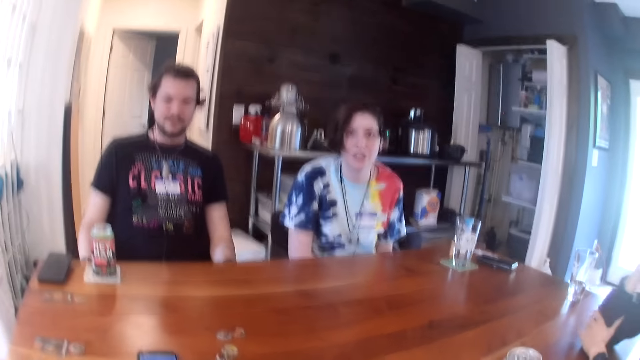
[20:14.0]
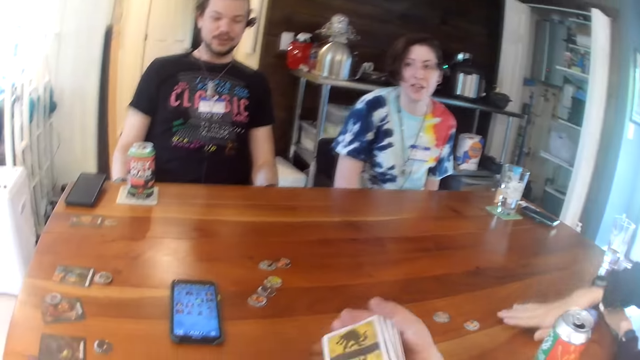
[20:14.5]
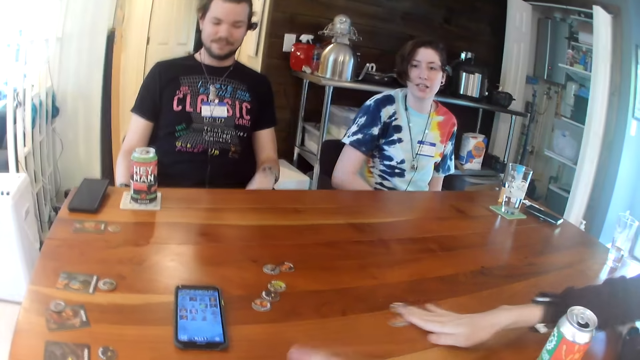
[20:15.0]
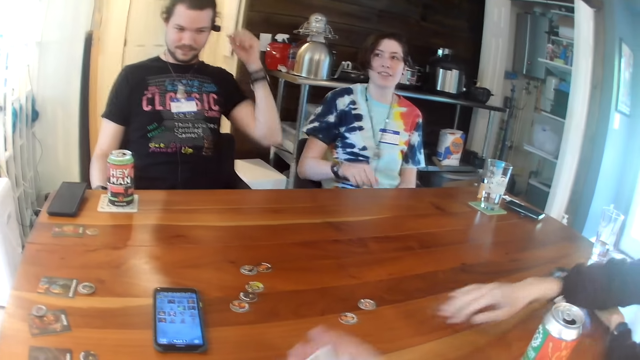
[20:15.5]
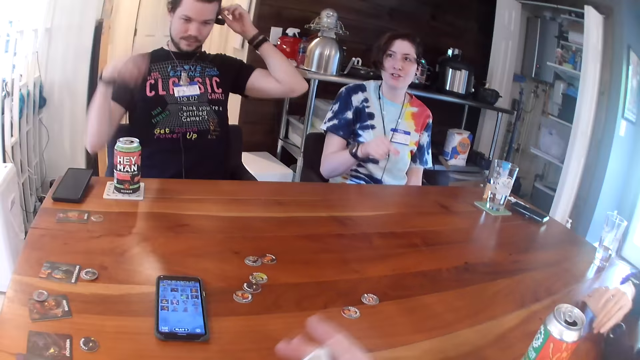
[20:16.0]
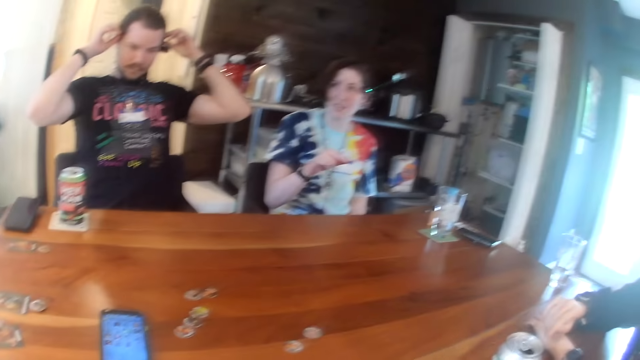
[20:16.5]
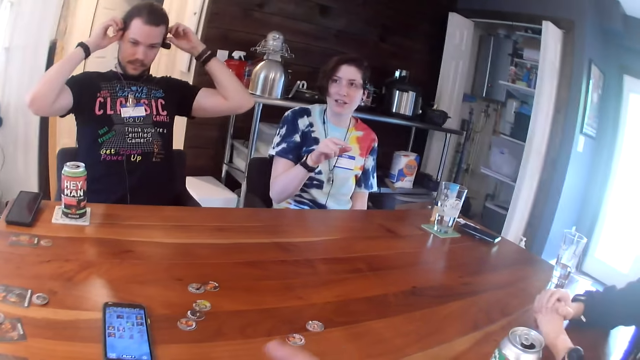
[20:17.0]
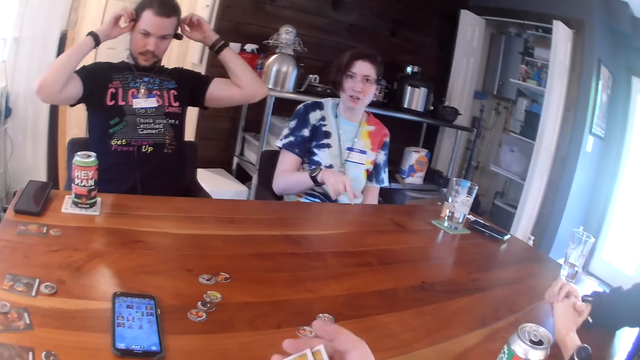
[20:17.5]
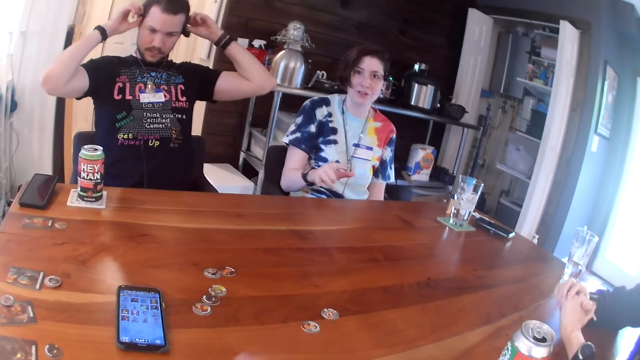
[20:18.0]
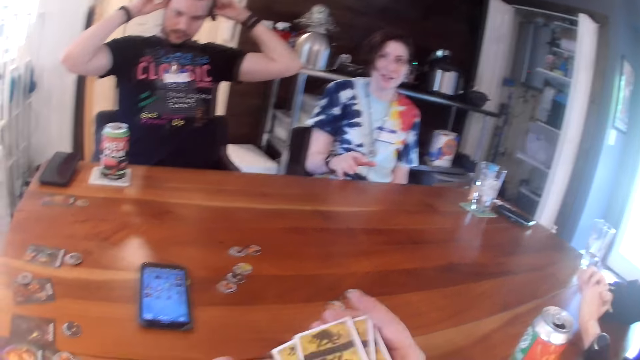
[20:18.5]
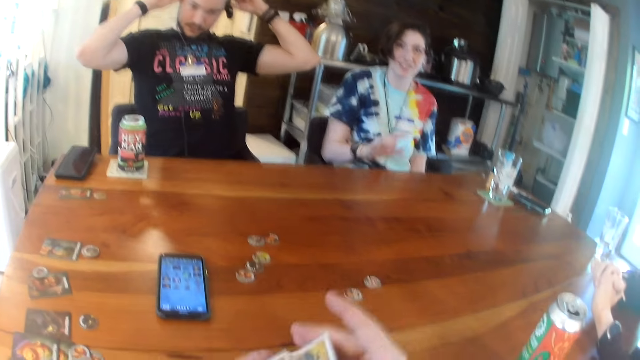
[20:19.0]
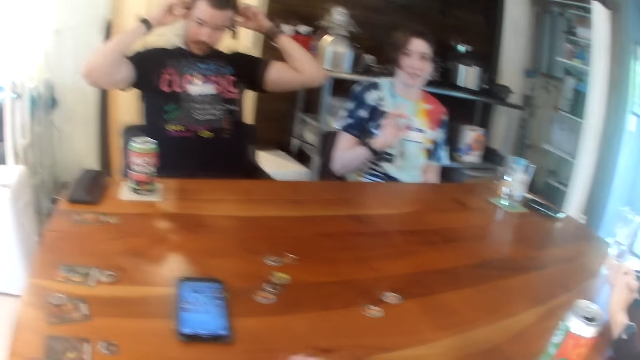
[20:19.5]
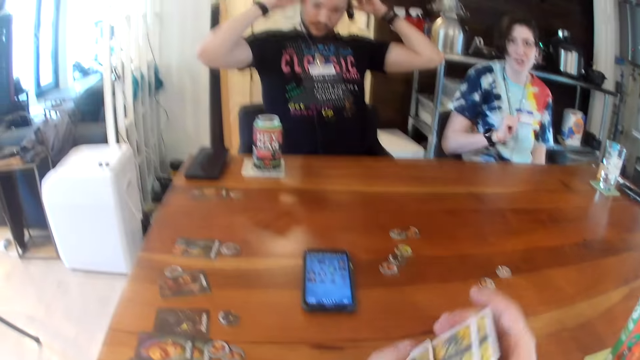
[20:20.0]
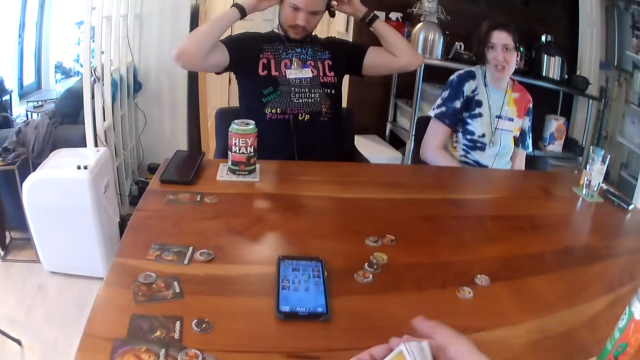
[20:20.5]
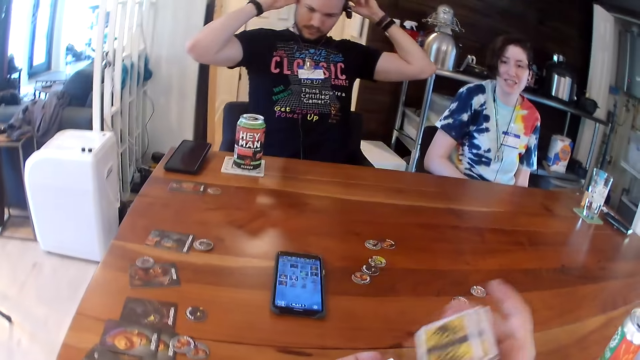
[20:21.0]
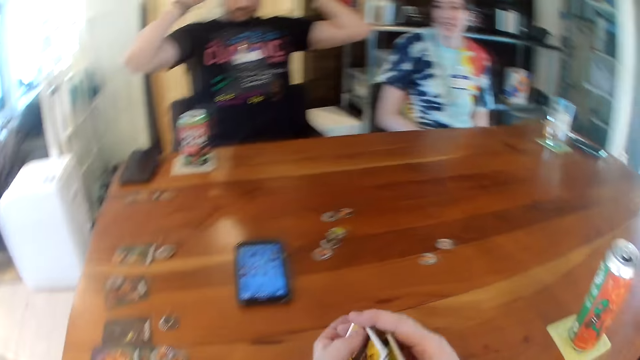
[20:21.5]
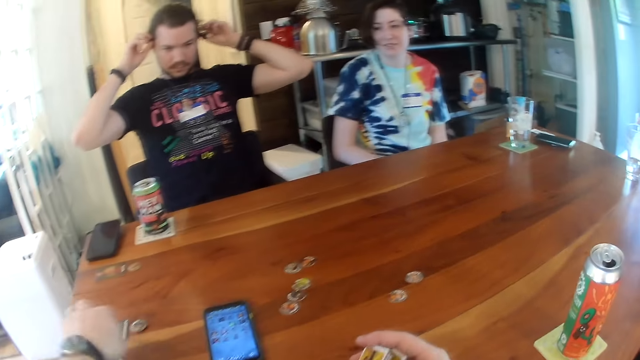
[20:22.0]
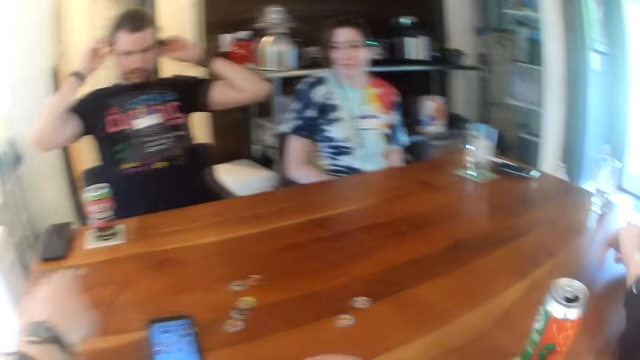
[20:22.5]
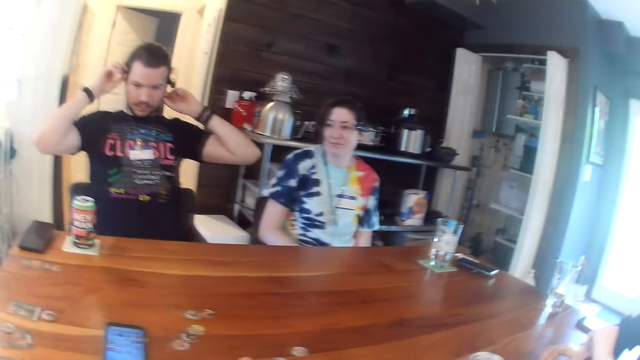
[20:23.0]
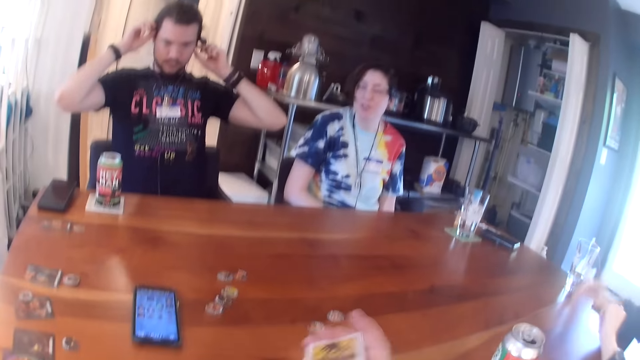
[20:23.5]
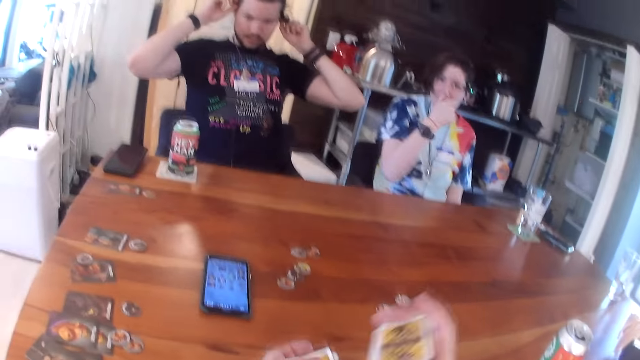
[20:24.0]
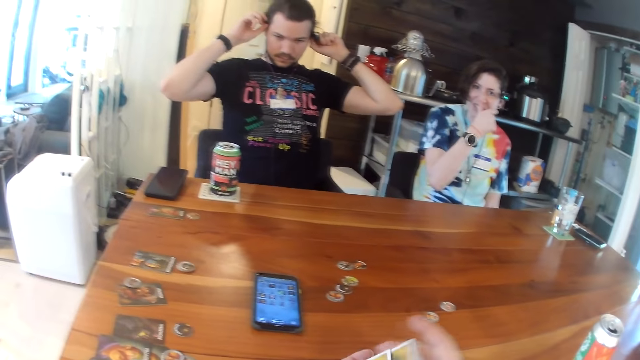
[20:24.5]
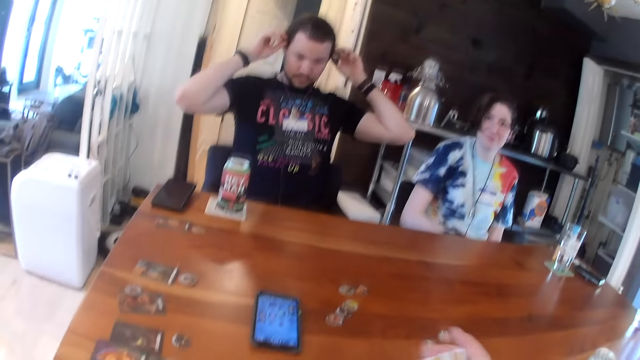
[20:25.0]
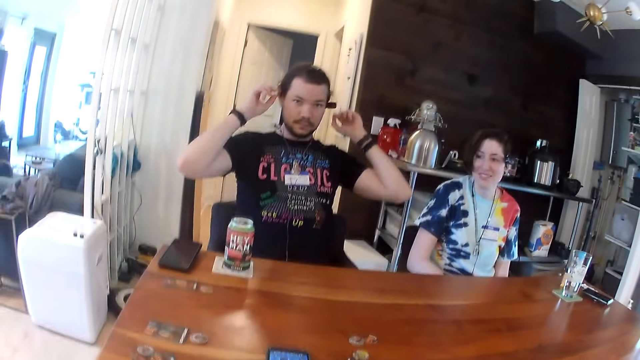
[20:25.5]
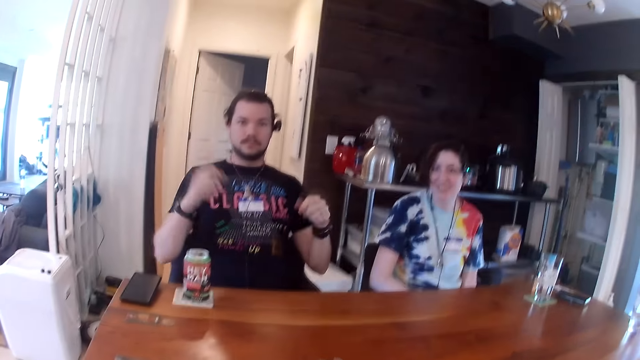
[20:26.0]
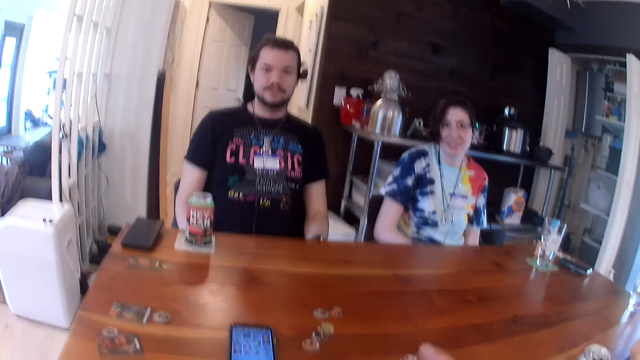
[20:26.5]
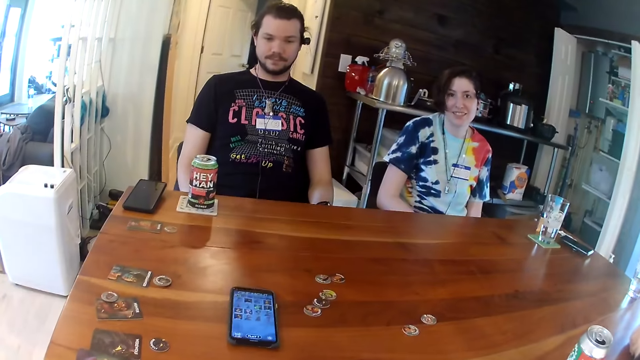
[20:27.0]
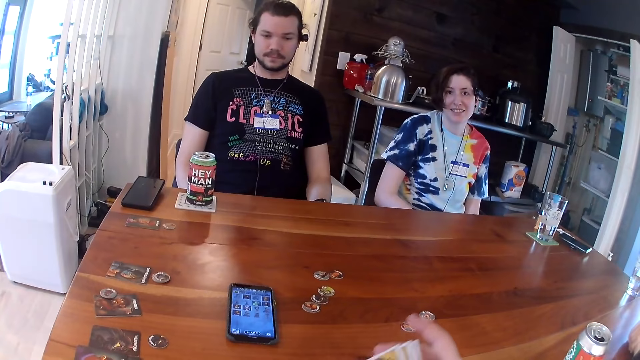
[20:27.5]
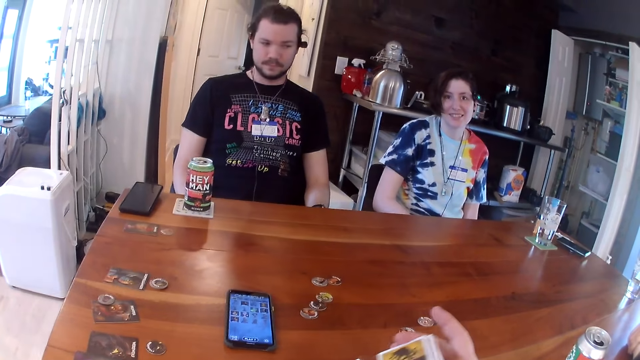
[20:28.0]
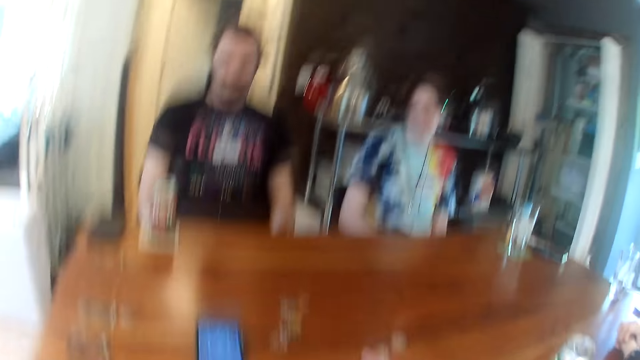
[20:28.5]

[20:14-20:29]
The camera wearer shuffles the cards in his hands. A woman pushes two game tokens or curator tokens on the table with her right hand. A man adjusts the headset microphone. The camera wearer picks the curator tokens. He picks a set of cards from the table with his left hand. He places the curator tokens on the table and reshuffles the cards. Another lady wipes the face. The camera wearer interacts with the man, the lady and the woman.

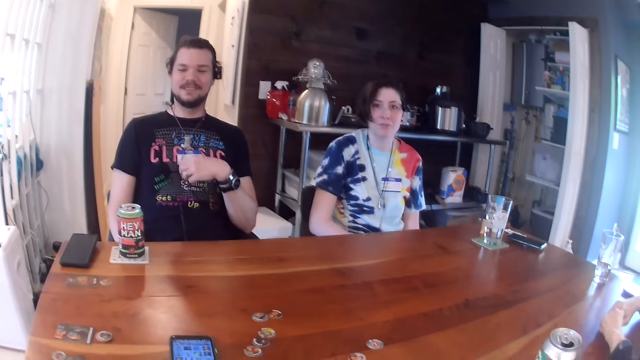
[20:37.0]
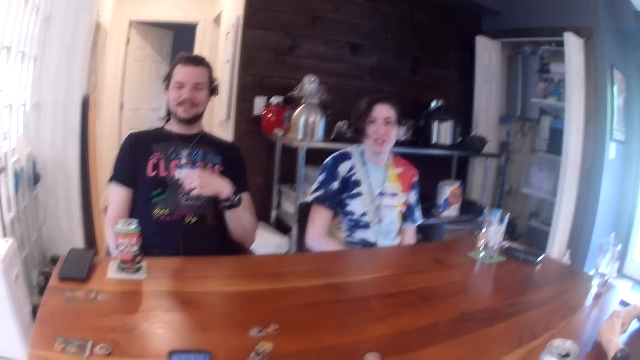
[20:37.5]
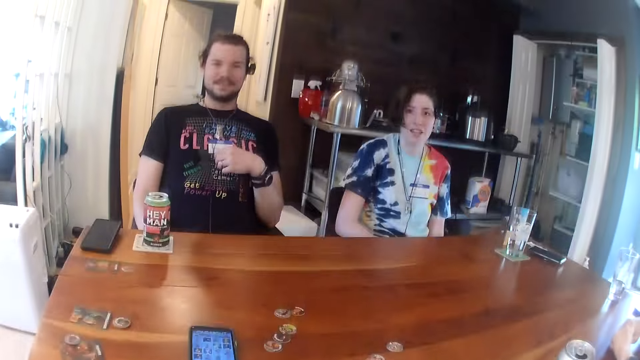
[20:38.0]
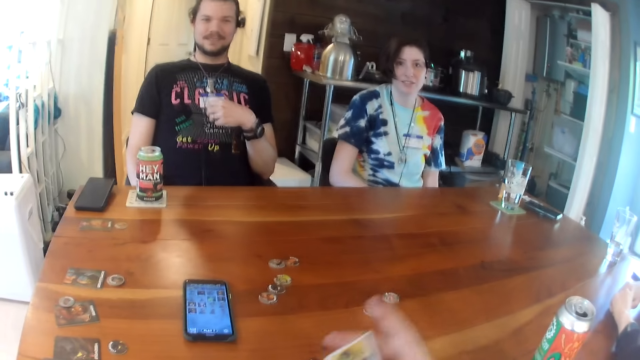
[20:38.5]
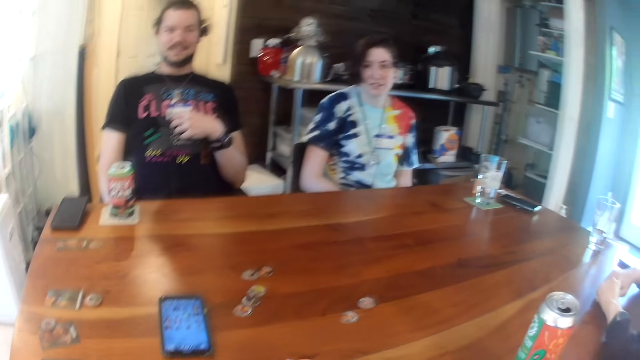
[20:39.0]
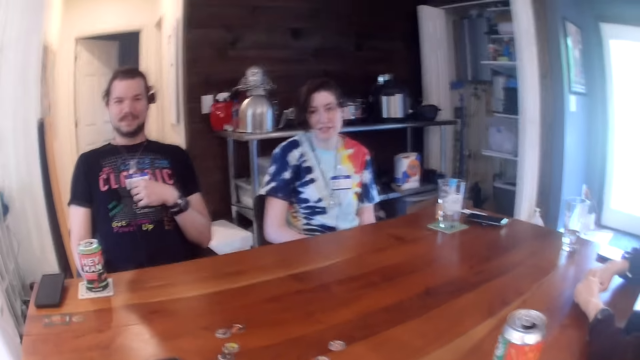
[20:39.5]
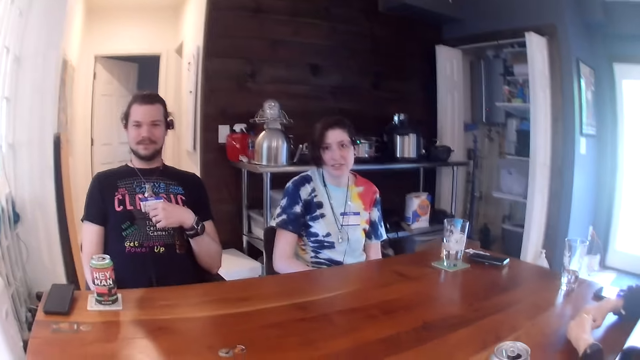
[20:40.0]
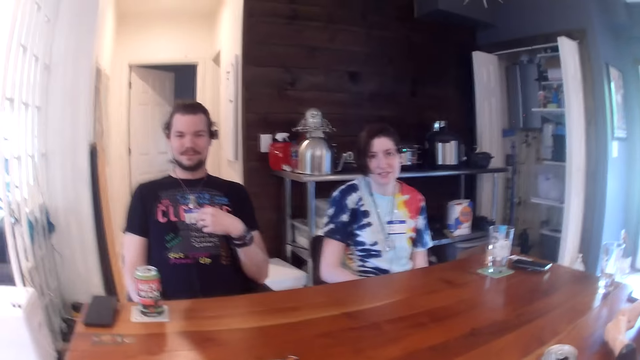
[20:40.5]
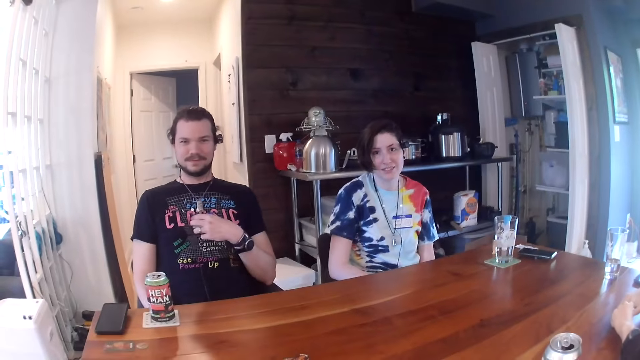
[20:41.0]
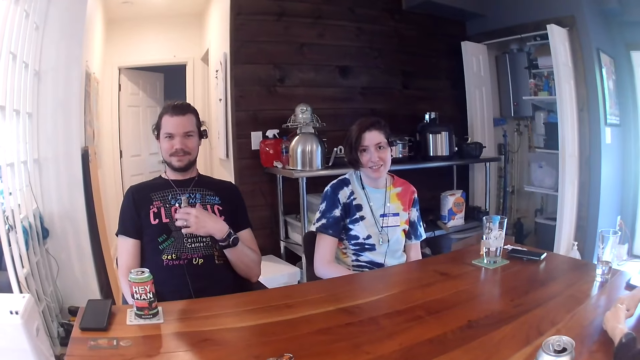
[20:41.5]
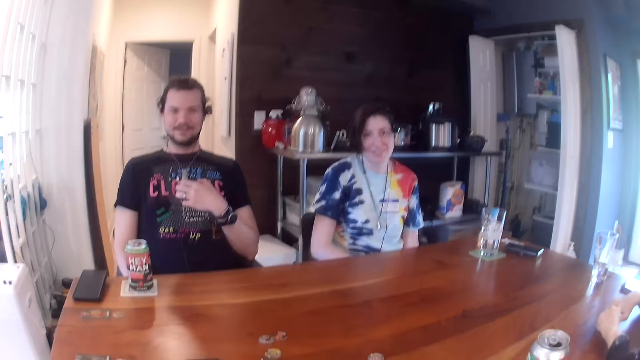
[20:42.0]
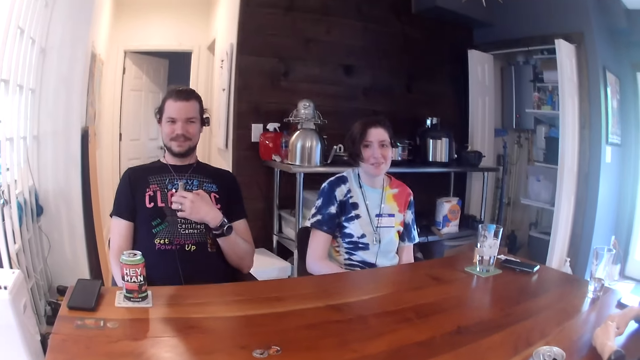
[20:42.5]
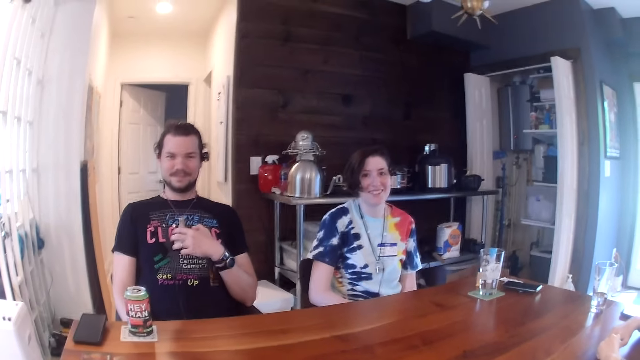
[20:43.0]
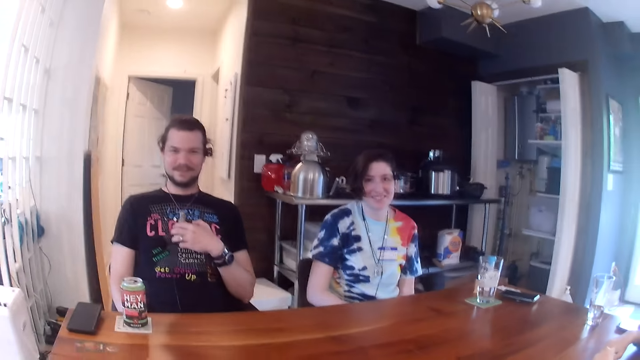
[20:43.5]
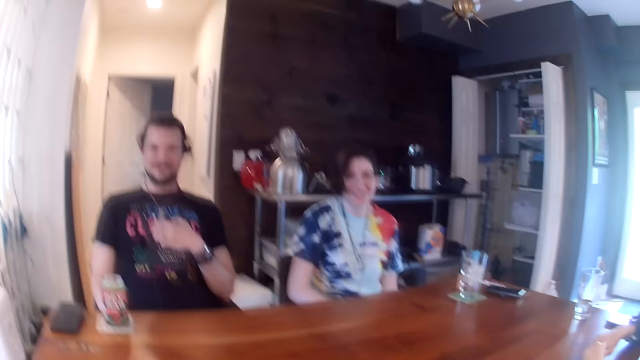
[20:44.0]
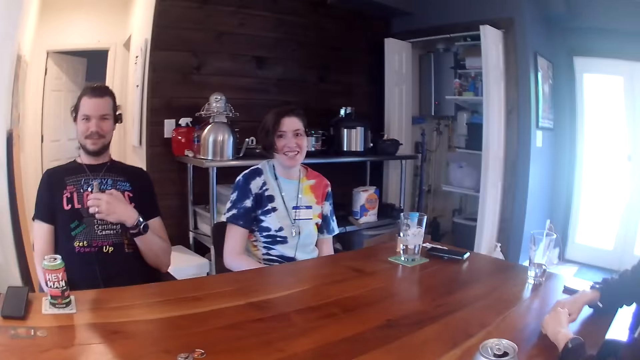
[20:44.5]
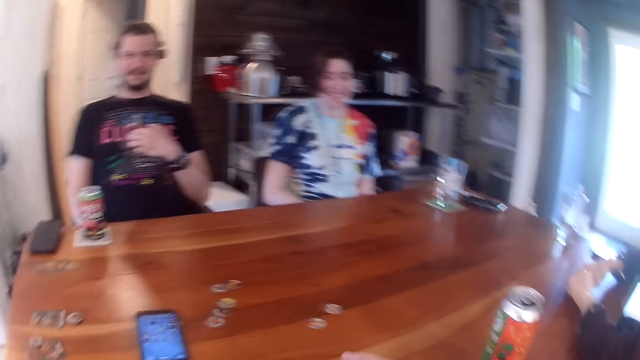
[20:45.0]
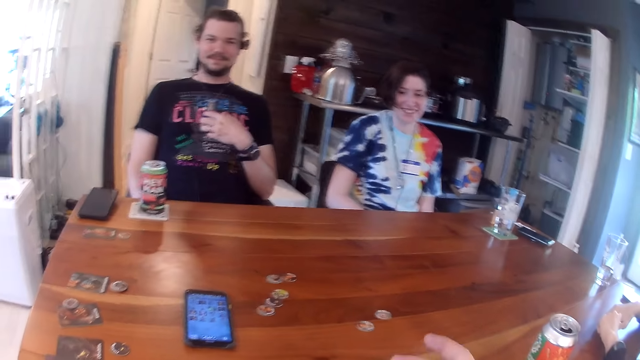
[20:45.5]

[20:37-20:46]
A man adjusts a wire on his chest with his left hand. The man holds a card holder.
